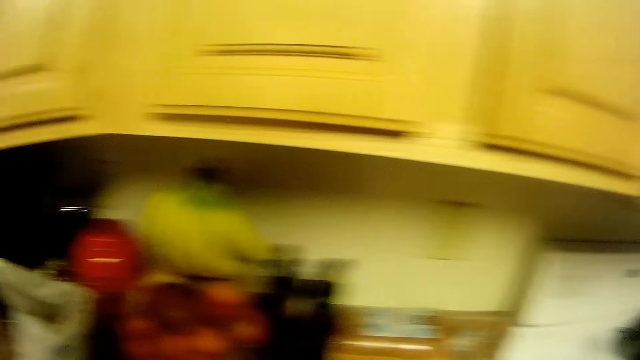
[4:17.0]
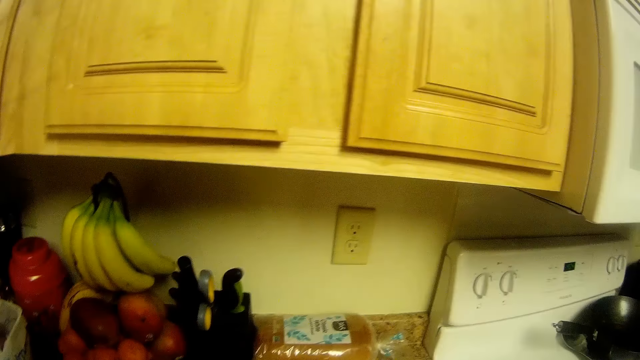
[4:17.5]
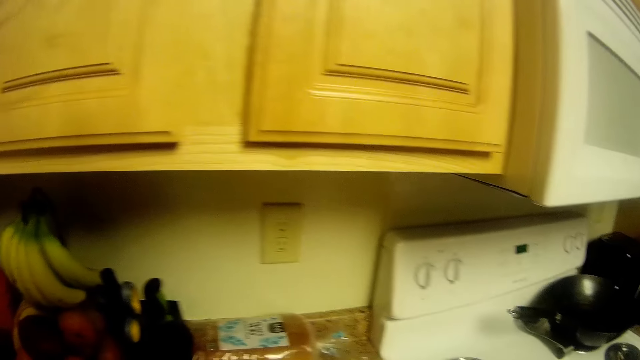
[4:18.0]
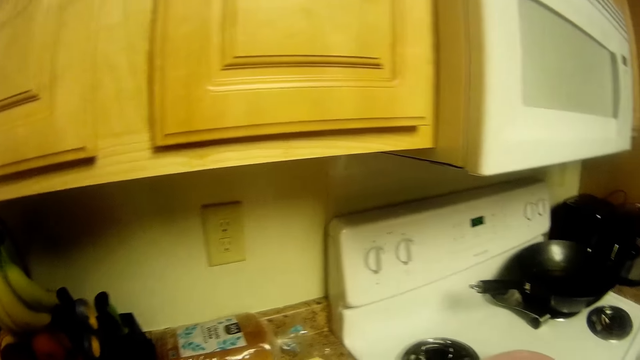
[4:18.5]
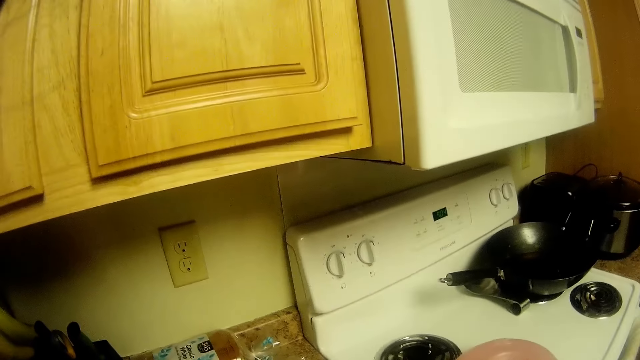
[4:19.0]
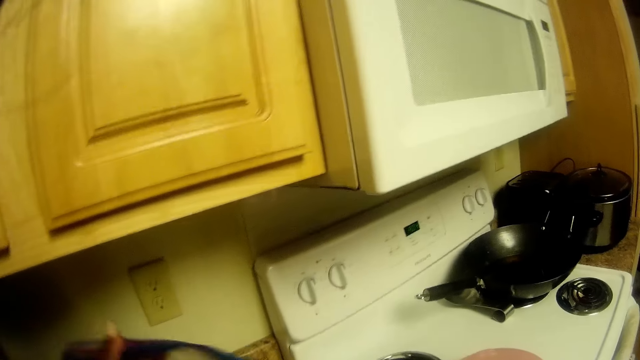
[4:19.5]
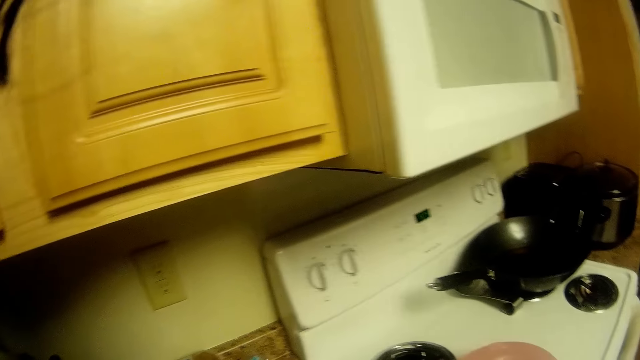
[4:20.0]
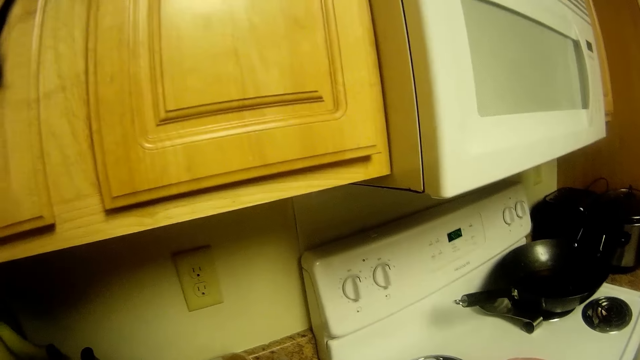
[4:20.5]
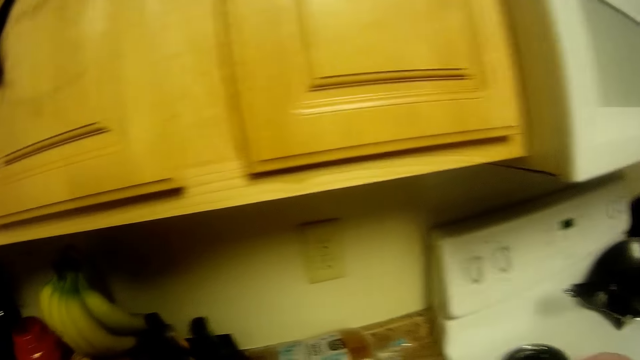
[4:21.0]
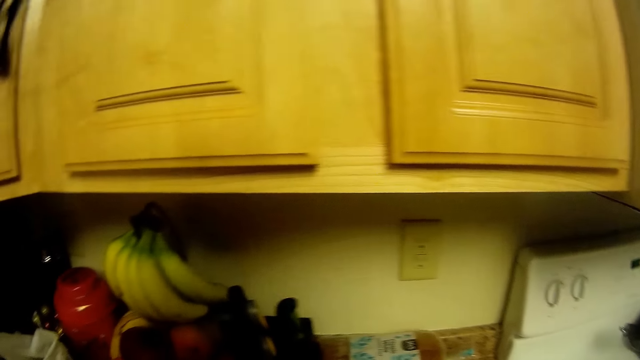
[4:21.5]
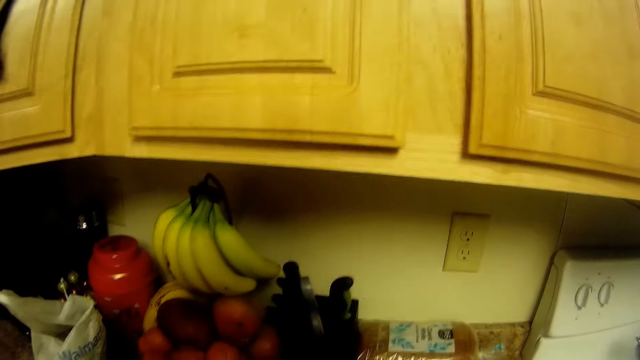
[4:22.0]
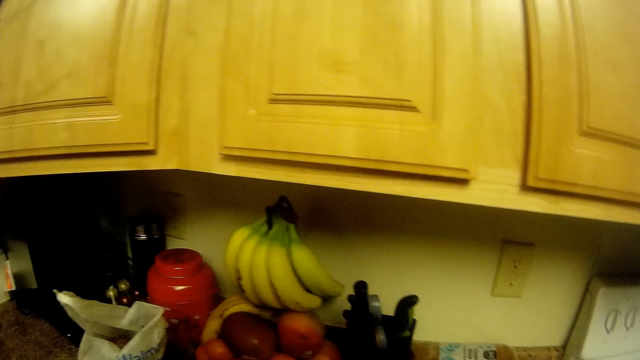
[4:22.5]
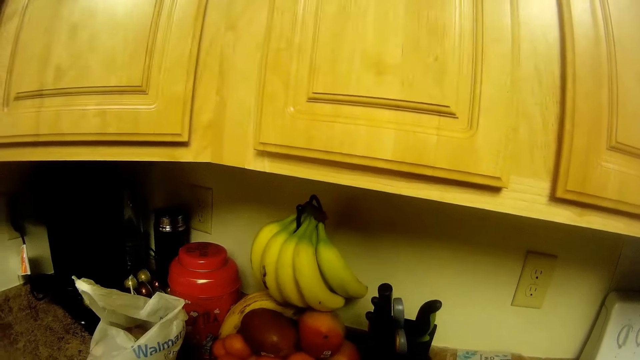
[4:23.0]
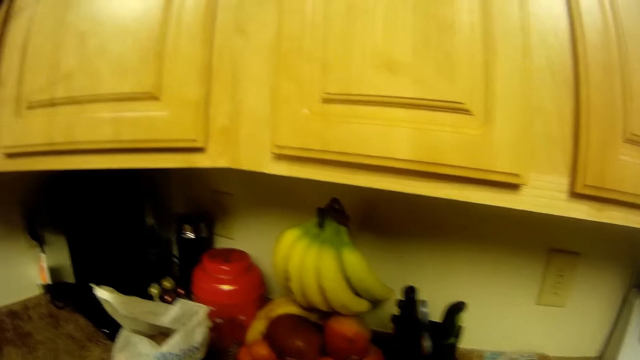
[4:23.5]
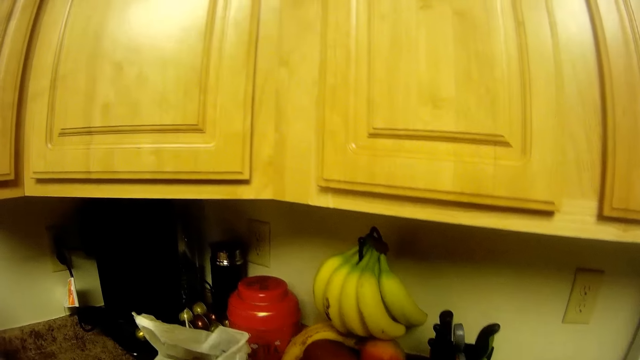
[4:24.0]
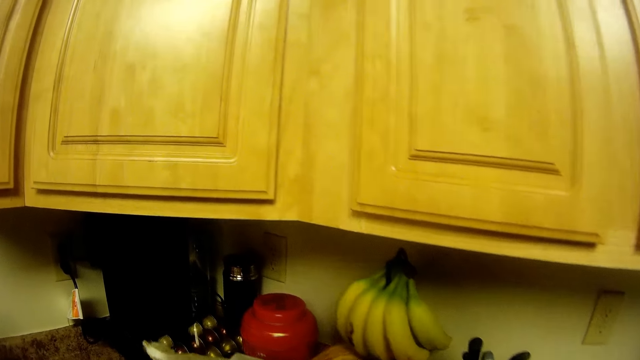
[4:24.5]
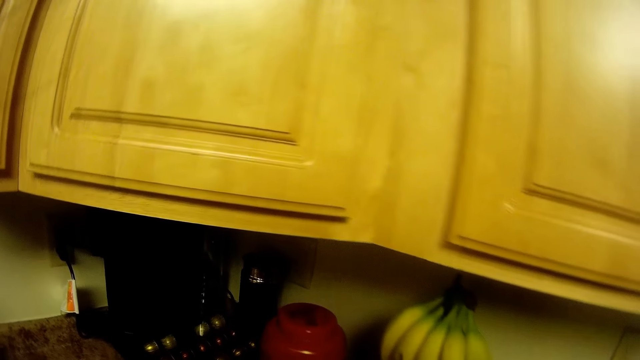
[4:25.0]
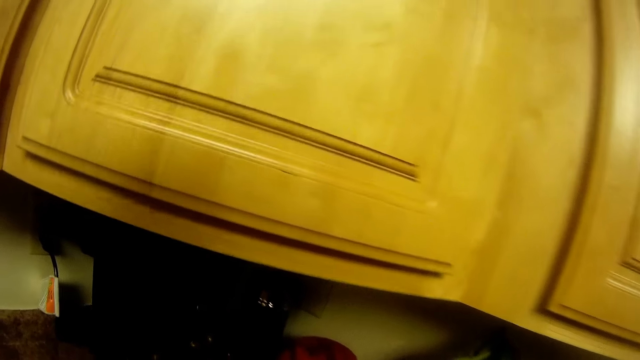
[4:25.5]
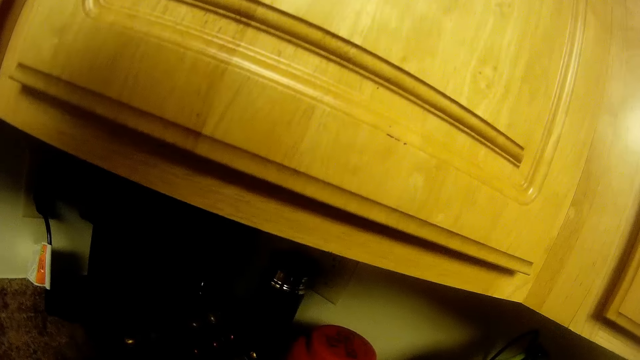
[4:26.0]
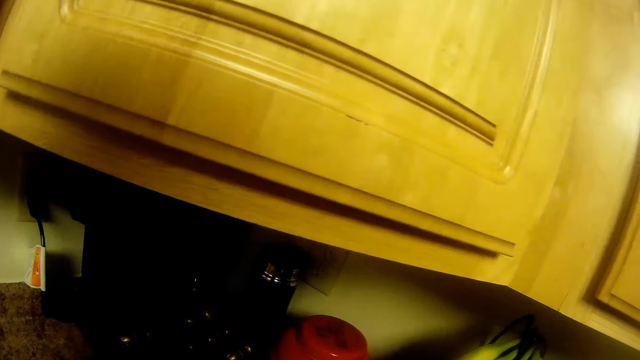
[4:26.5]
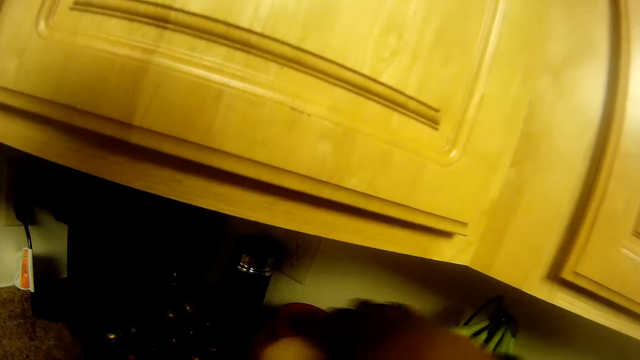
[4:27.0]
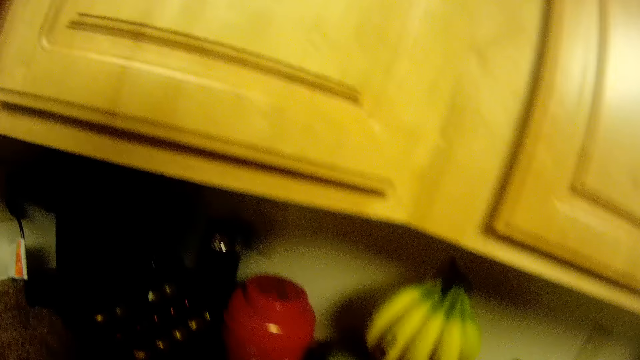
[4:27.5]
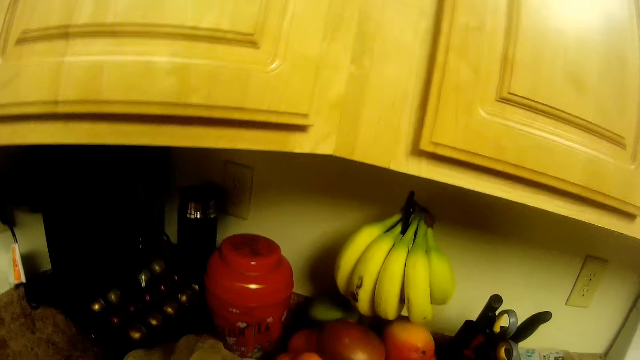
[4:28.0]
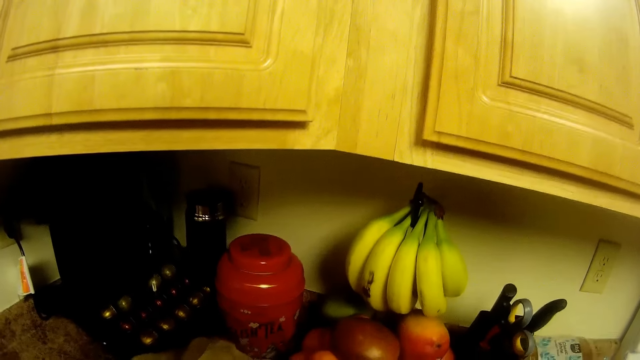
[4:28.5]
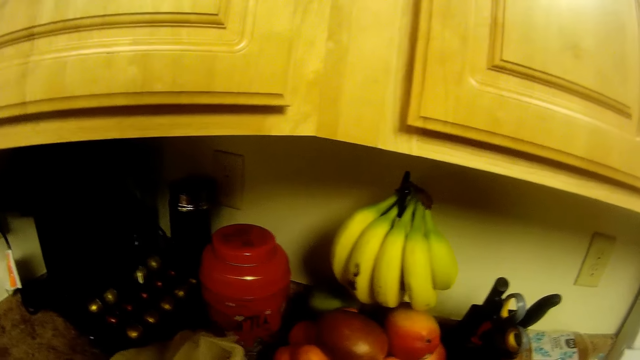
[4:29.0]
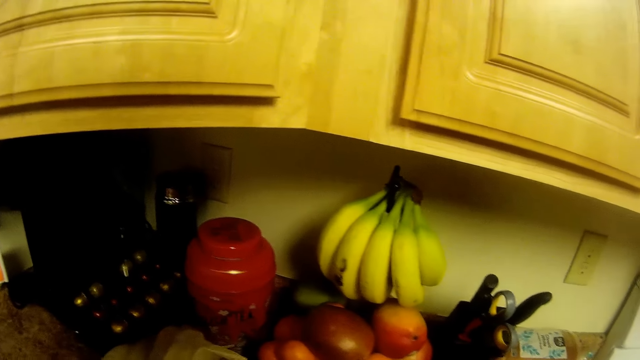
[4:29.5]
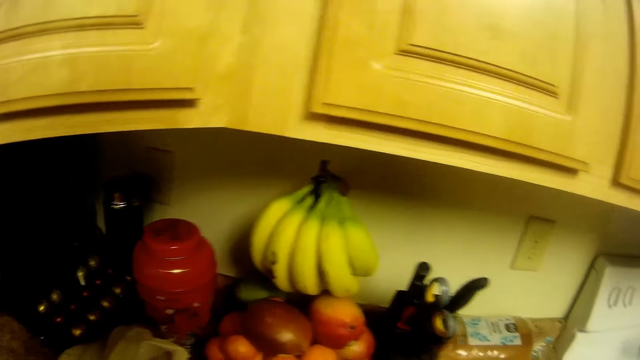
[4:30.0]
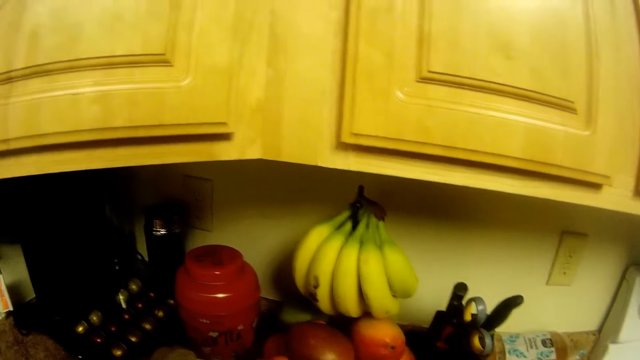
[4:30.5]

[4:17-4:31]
The camera wearer moves a packet. She picks a bunch of bananas from the slab with her right hand. She picks a container.

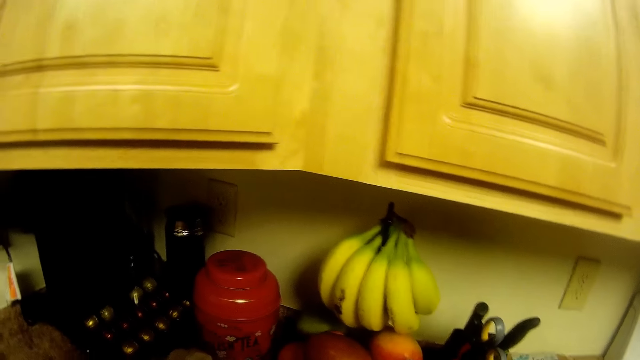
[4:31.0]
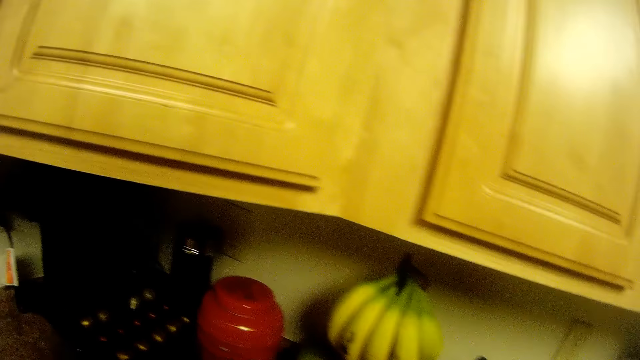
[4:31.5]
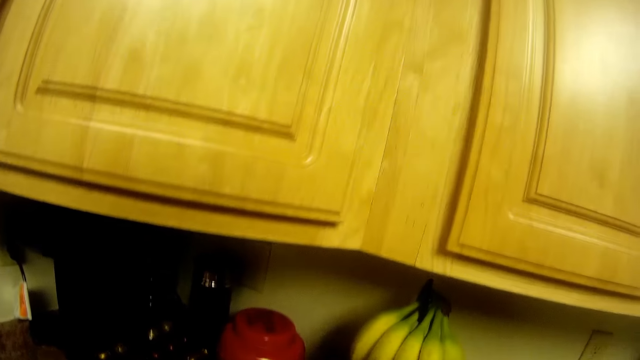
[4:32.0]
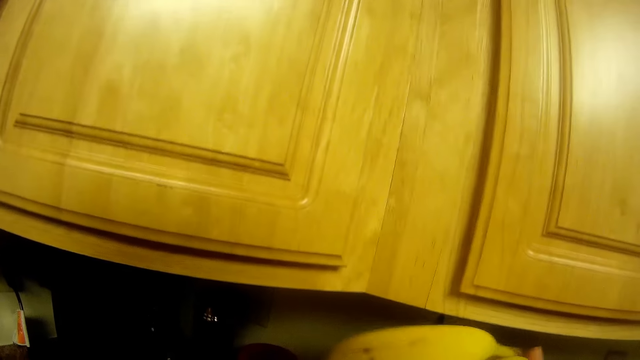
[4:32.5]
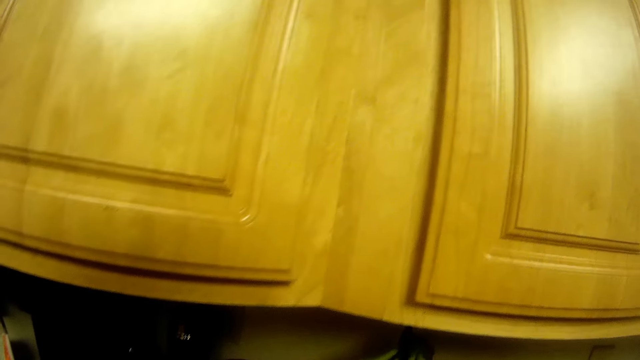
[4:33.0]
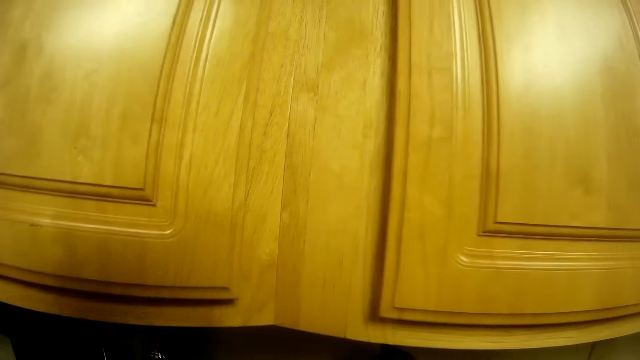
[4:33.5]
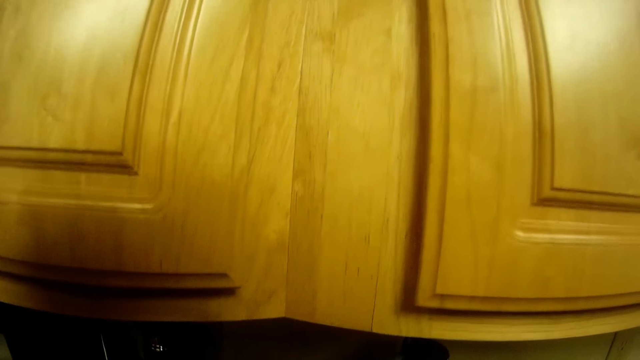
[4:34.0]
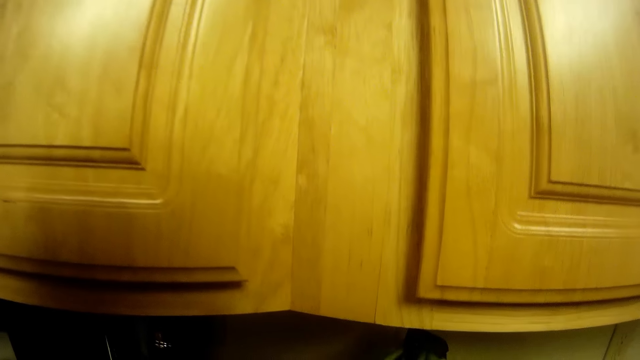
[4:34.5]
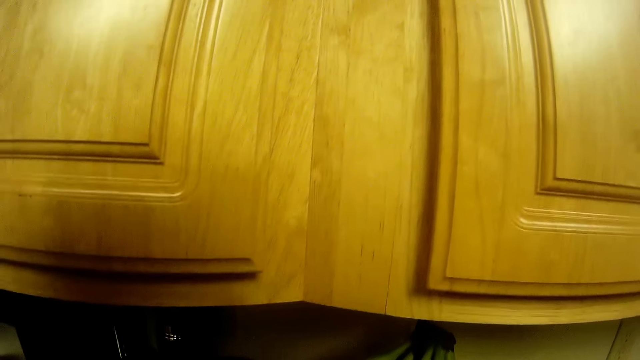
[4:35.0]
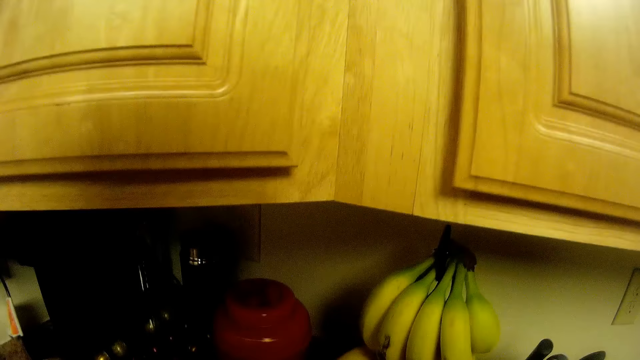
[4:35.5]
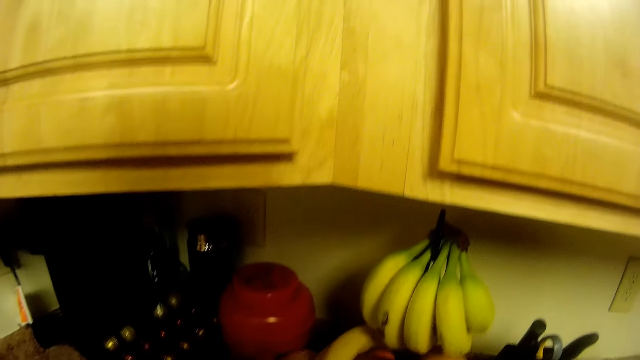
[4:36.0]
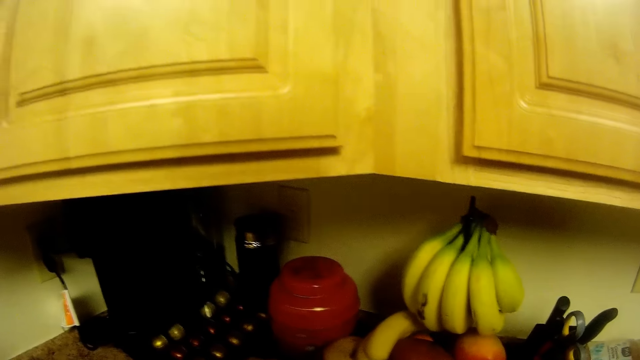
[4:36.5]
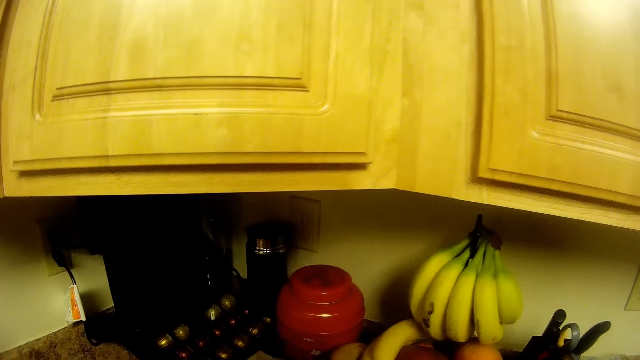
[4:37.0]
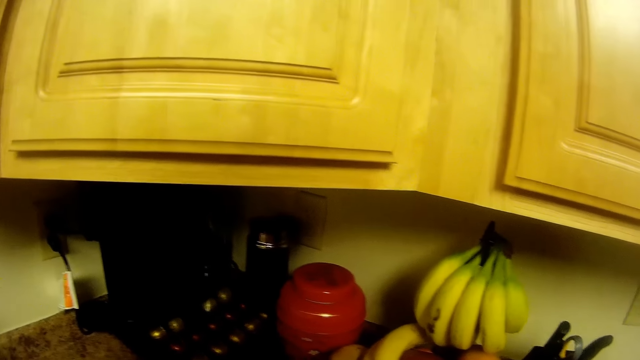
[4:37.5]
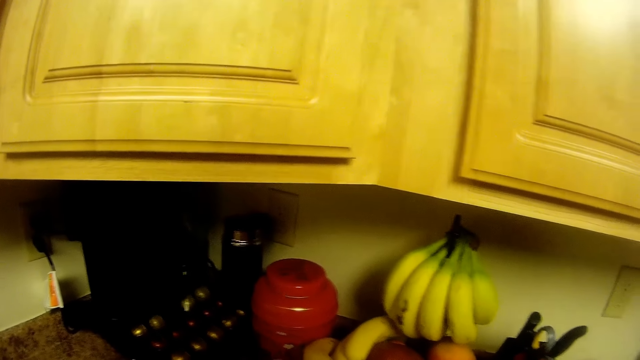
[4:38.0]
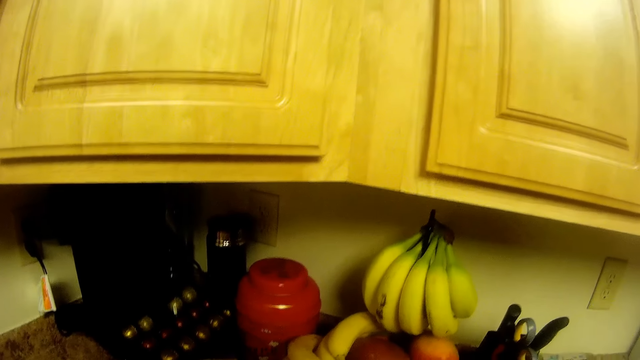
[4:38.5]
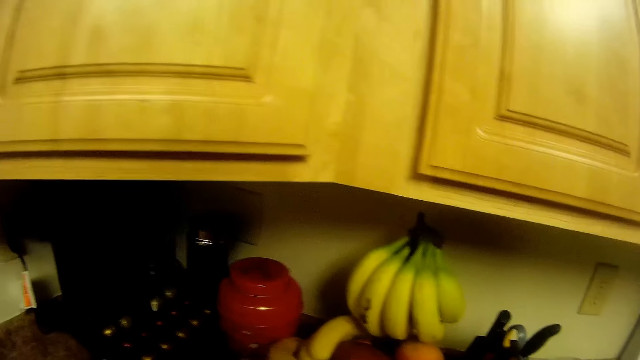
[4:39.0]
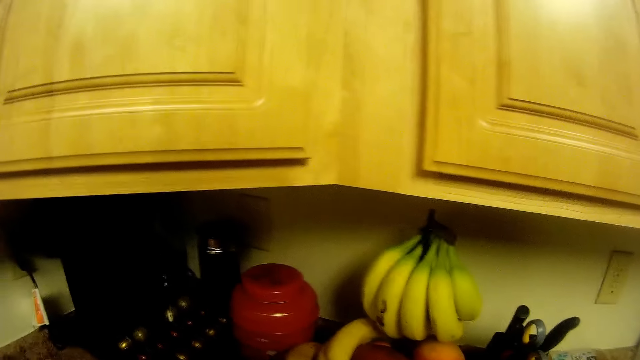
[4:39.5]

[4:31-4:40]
The camera wearer drops some bananas on the slab with her right hand. She moves another container. She looks at the kitchen table.
